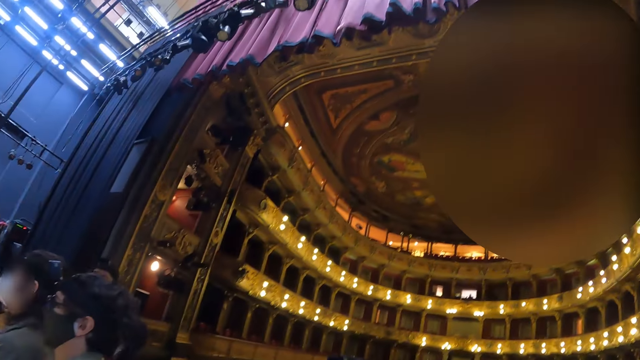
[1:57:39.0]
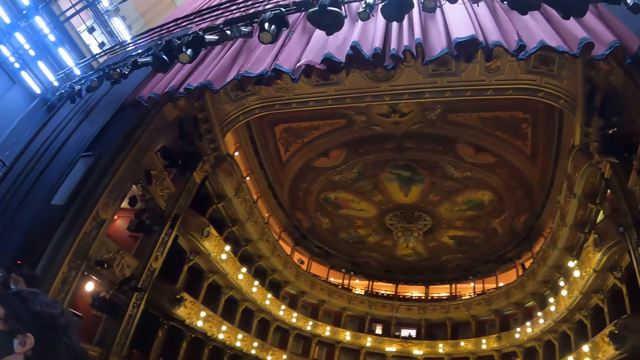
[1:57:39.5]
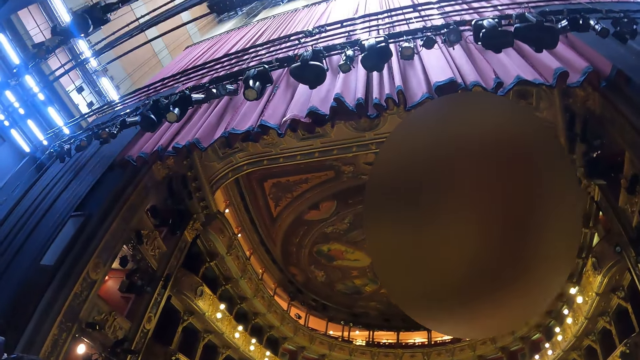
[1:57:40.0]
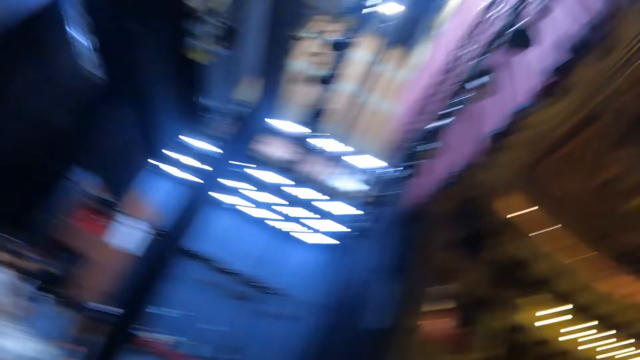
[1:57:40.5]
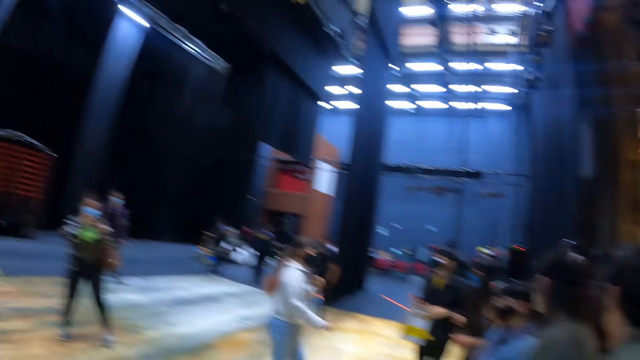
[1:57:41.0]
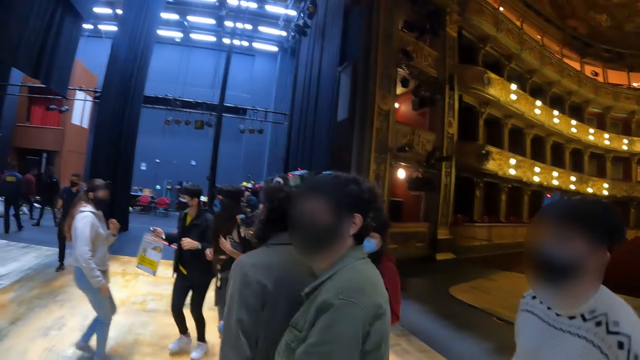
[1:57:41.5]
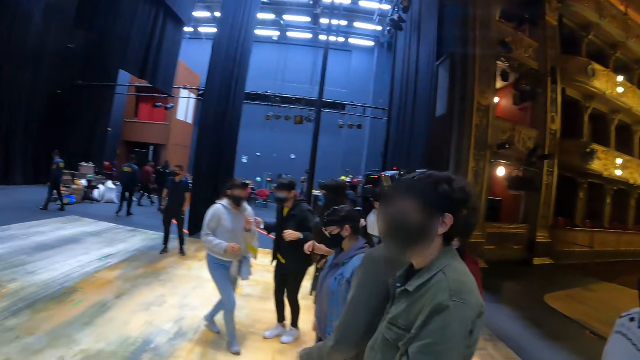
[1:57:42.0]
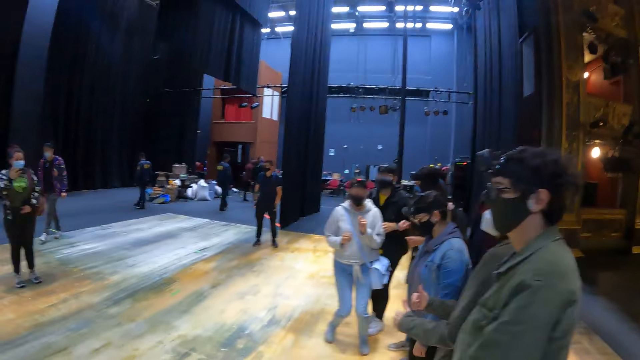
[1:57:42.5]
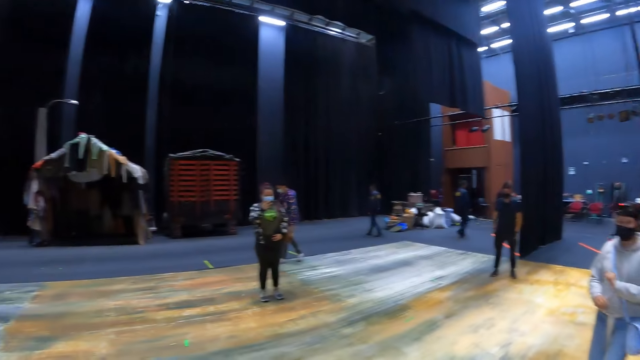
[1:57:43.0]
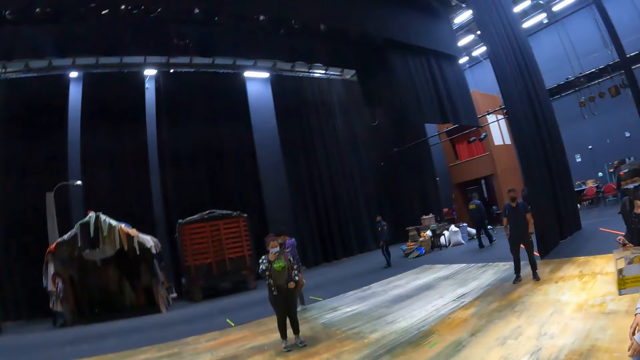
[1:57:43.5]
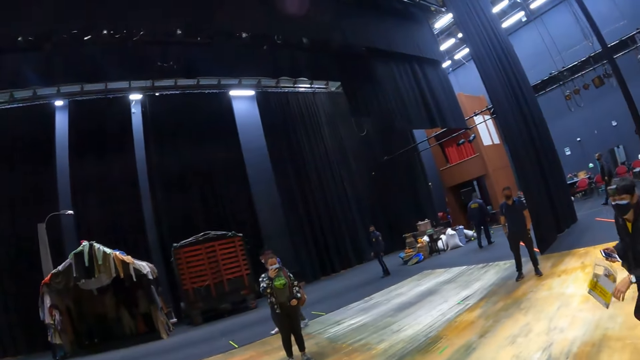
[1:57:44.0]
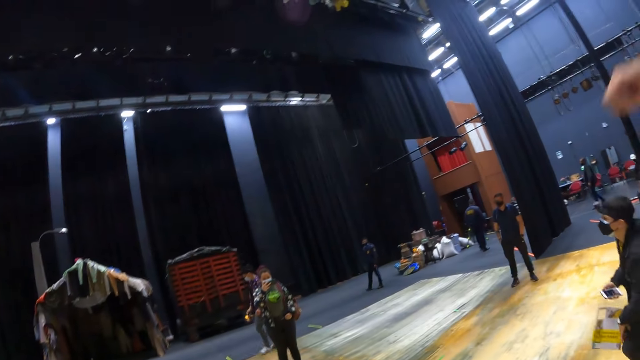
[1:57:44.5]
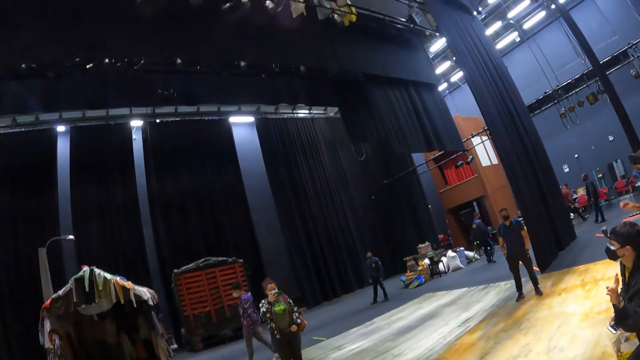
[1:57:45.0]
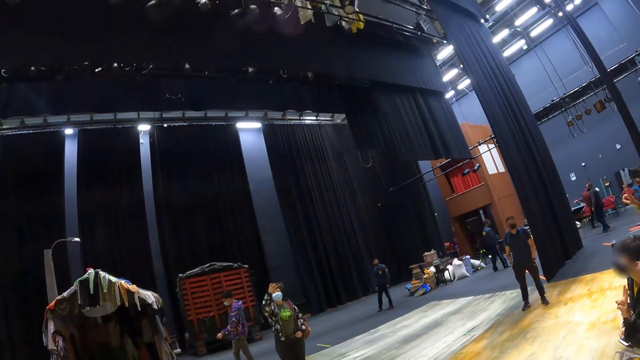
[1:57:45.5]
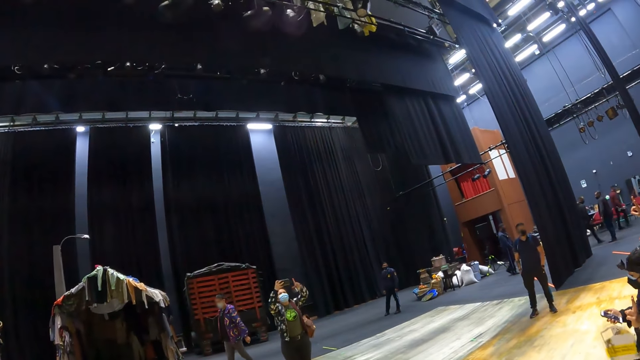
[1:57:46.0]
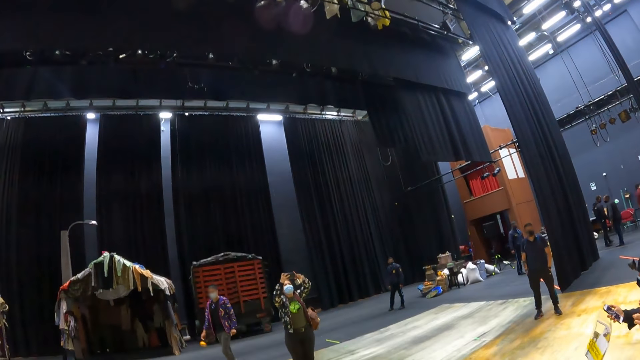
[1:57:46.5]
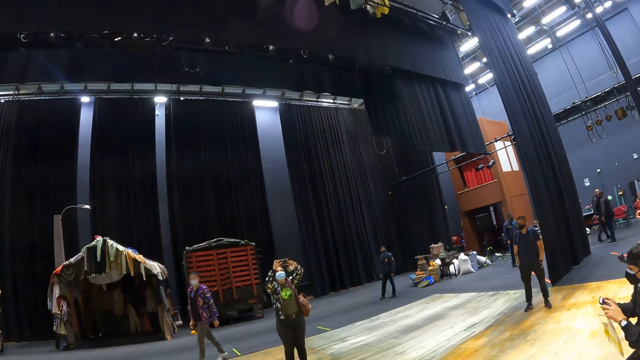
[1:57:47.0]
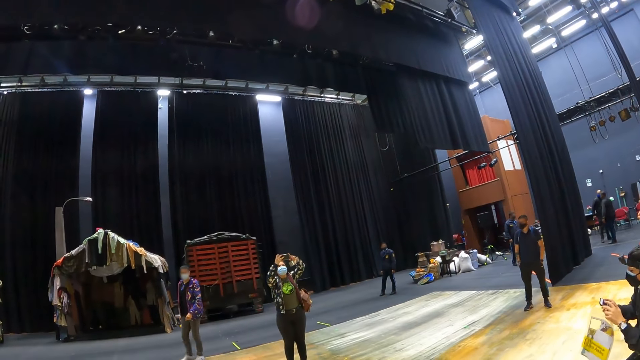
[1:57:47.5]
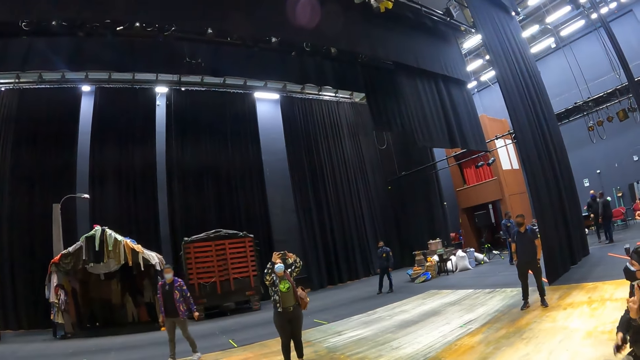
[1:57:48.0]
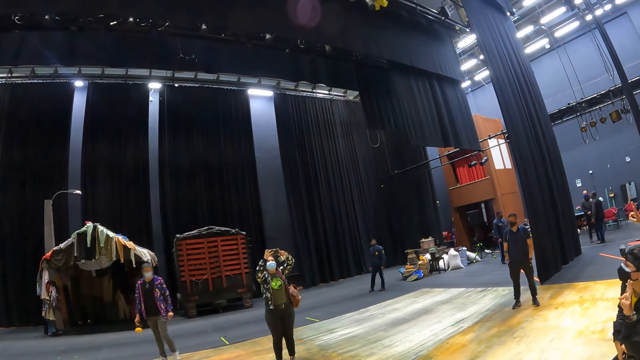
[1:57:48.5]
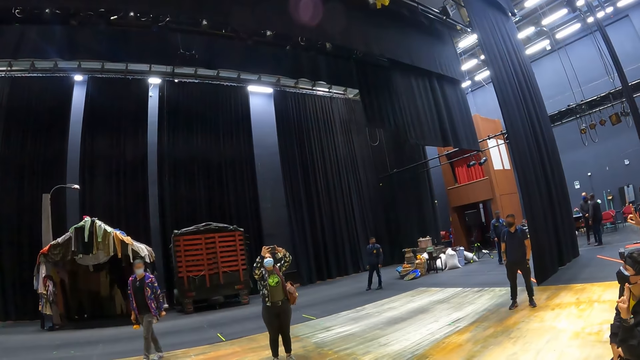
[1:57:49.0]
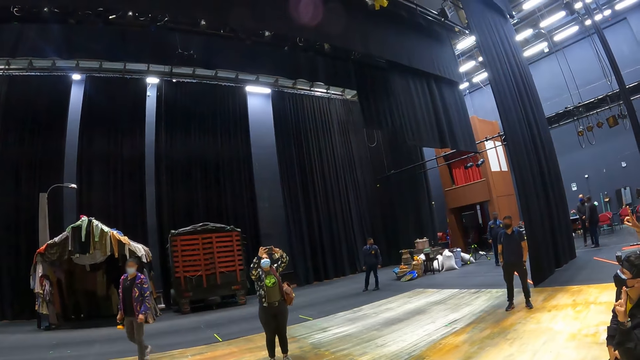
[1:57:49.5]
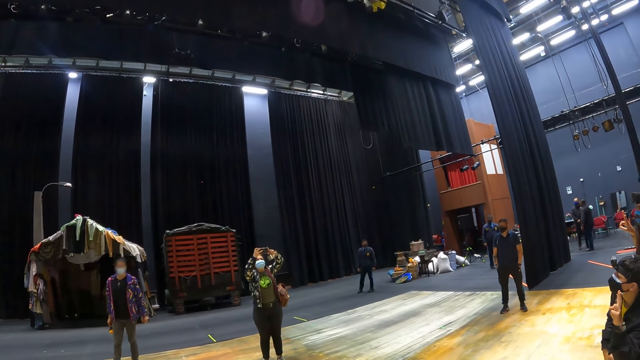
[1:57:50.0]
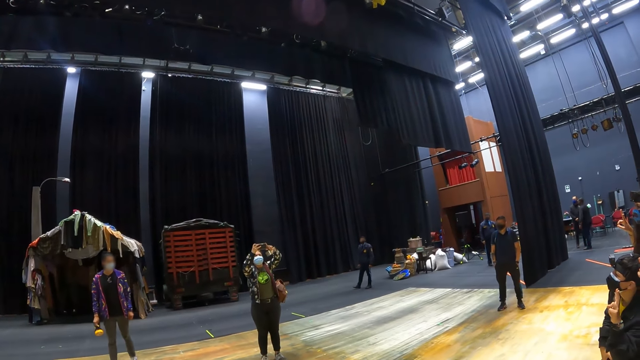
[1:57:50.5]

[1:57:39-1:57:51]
The camera wearer turns around a room. They look at the people. They turn around the room. They look at the people.

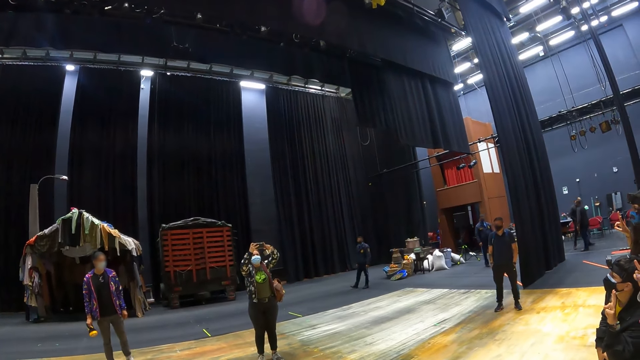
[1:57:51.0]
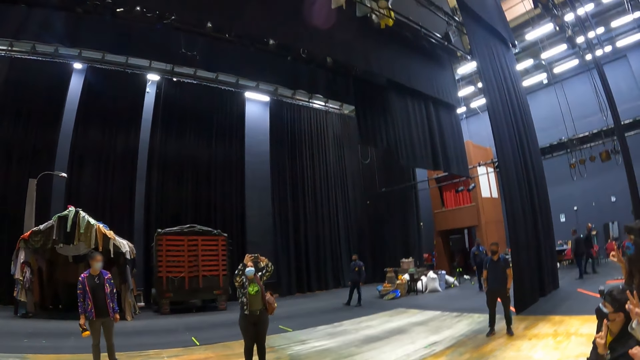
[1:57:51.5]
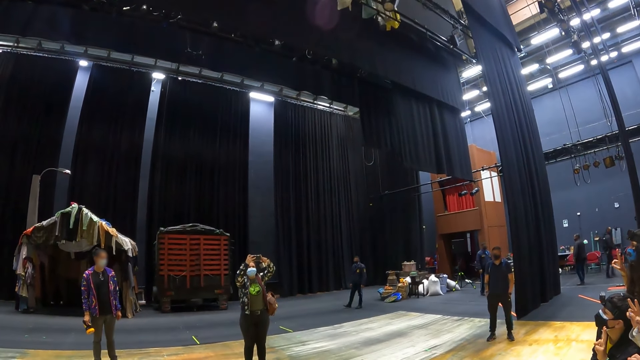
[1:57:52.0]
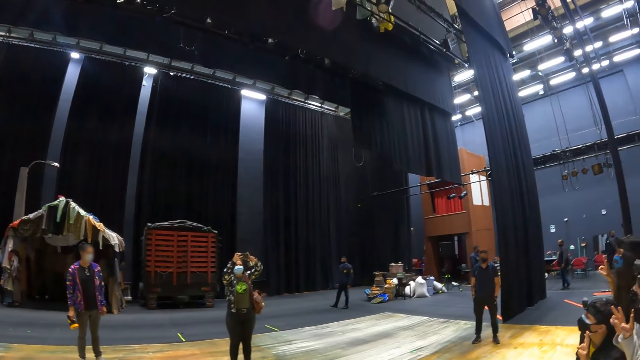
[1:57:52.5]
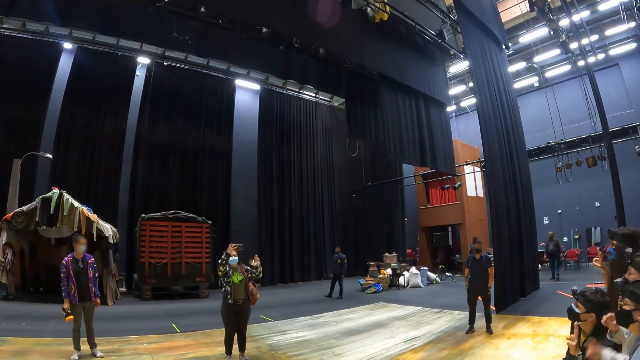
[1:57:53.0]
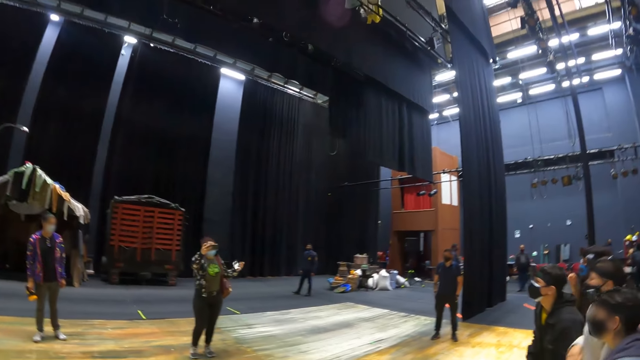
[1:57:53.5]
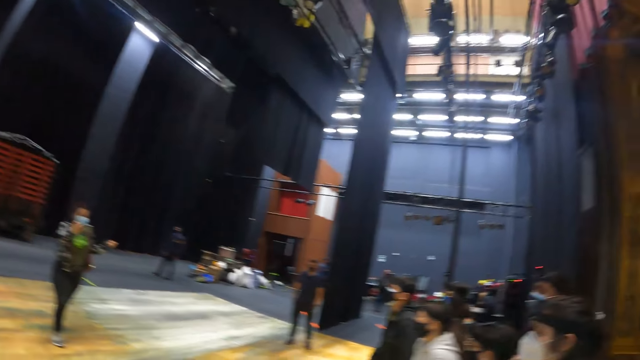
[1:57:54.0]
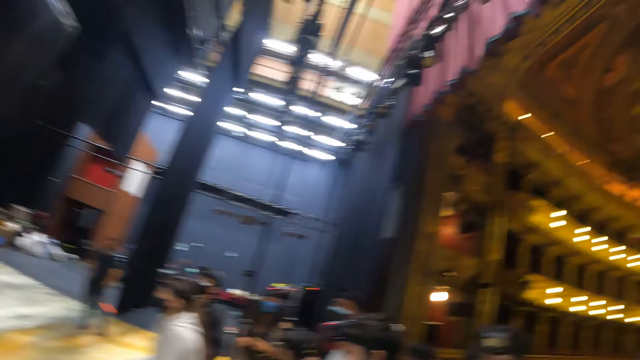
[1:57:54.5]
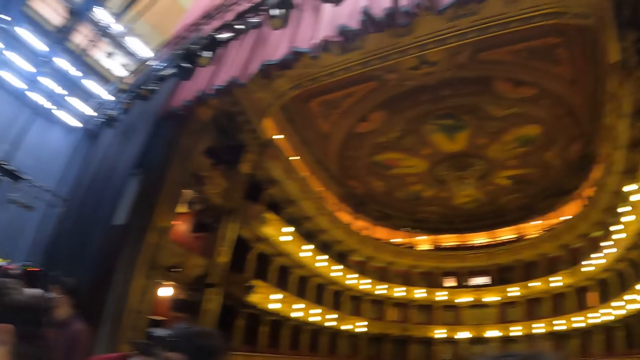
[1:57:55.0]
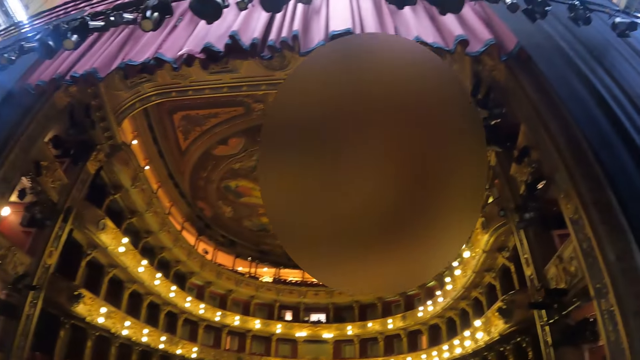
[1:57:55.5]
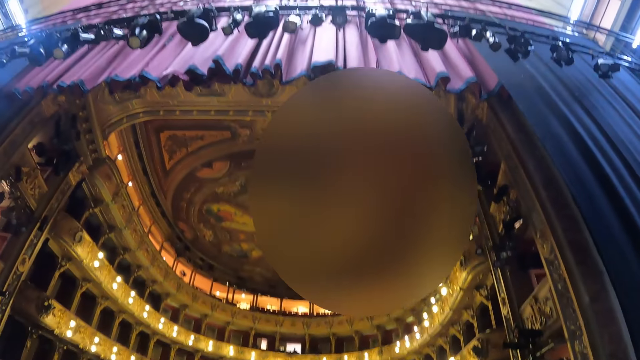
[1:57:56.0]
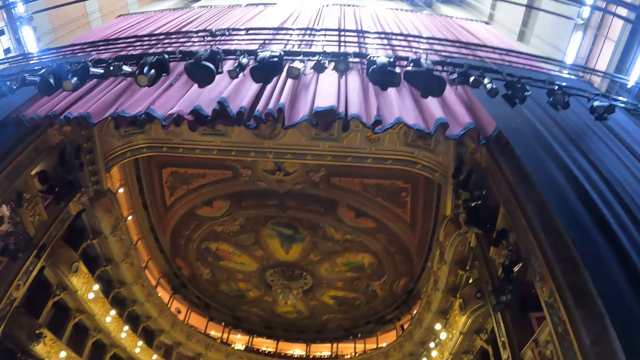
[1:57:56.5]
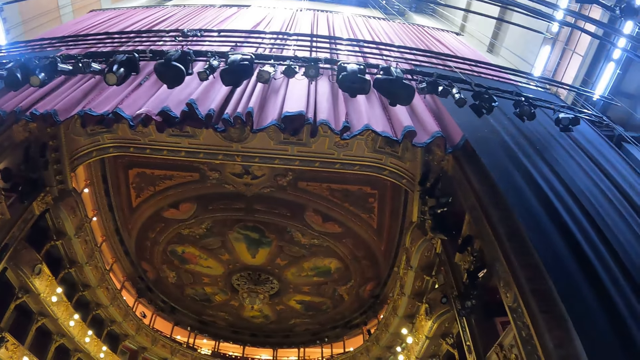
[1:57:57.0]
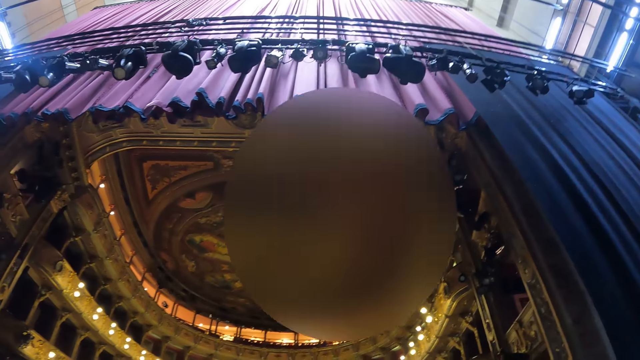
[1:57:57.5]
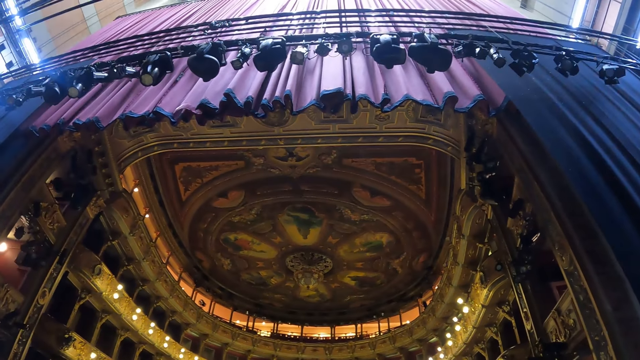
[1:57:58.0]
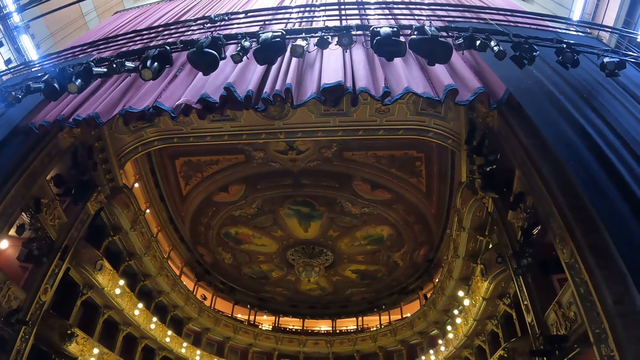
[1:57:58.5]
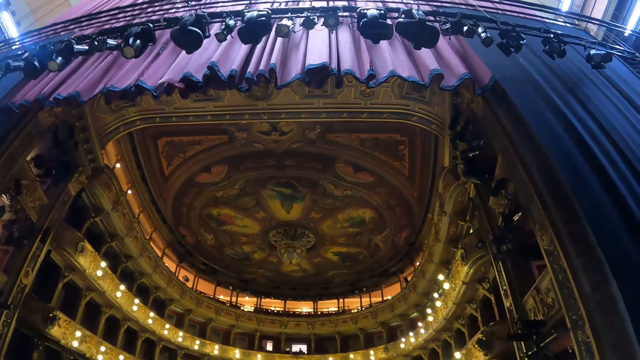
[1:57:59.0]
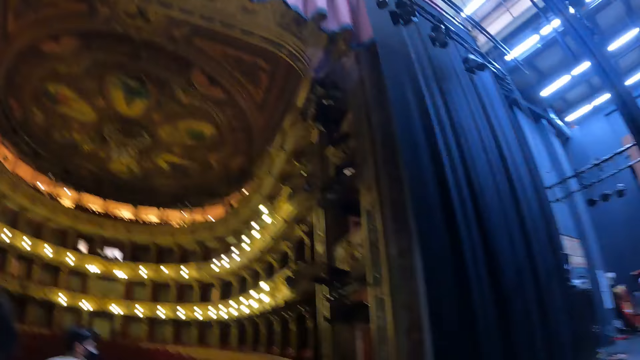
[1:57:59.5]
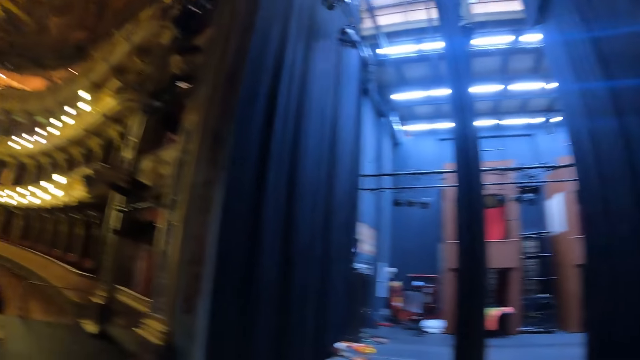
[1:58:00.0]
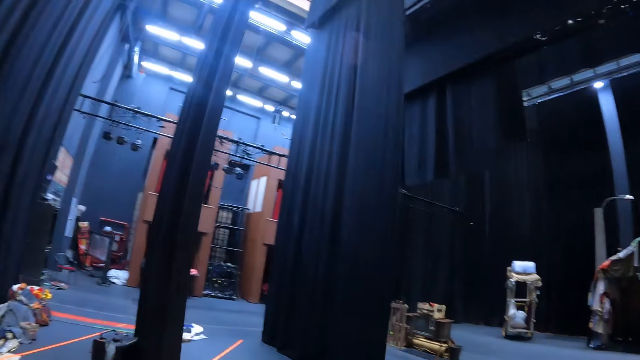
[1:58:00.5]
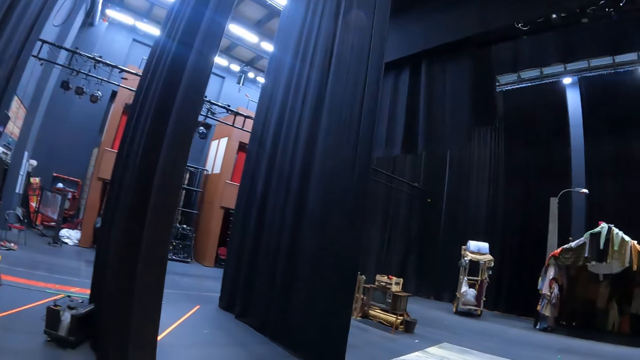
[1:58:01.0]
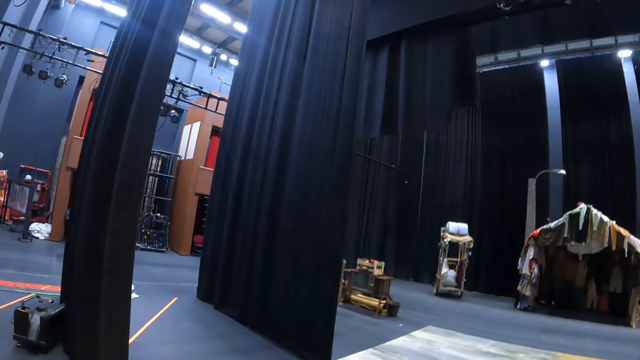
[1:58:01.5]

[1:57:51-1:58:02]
The camera wearer turns around a room. They look at the decoration. They turn around the room.
